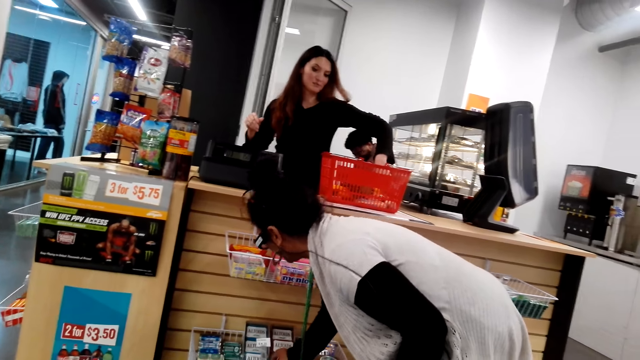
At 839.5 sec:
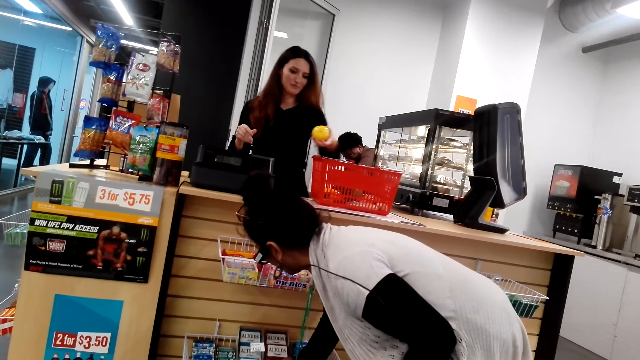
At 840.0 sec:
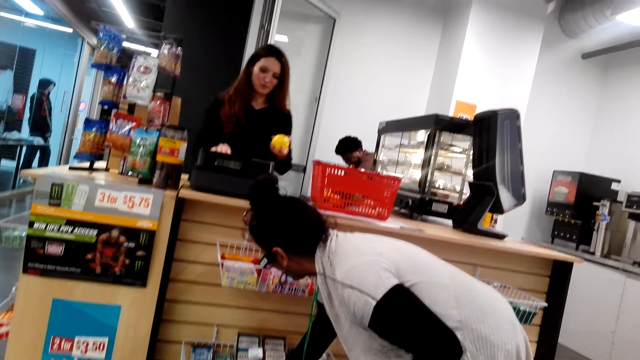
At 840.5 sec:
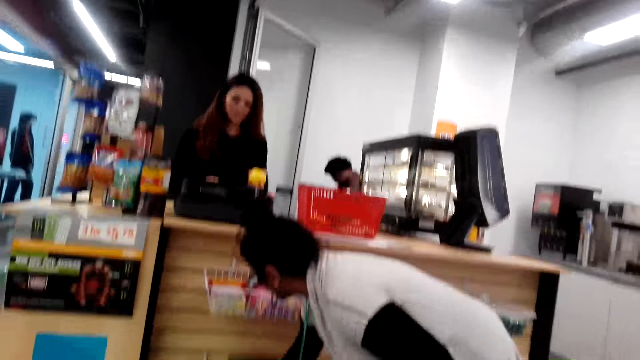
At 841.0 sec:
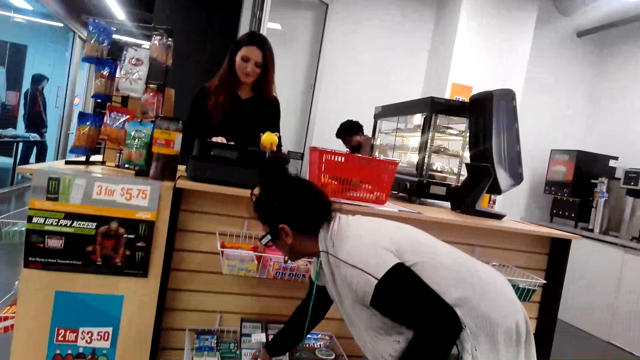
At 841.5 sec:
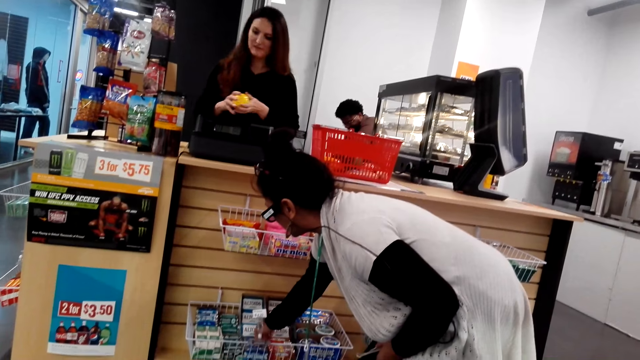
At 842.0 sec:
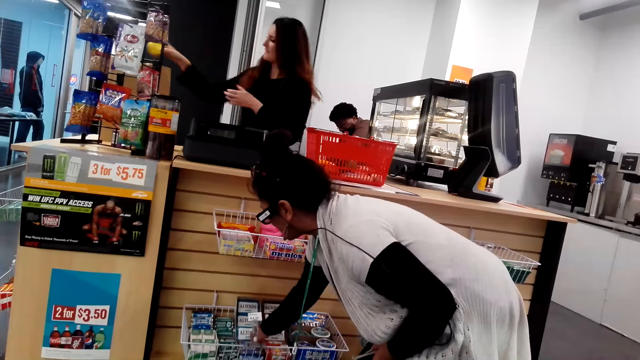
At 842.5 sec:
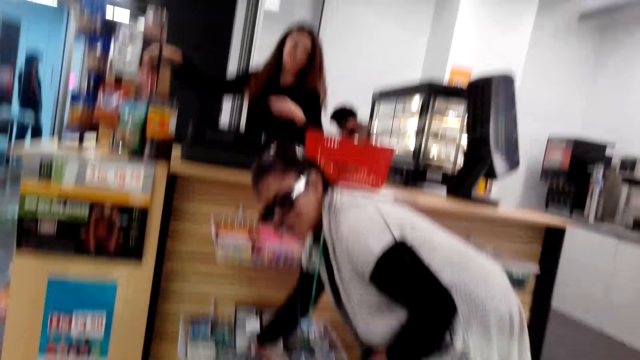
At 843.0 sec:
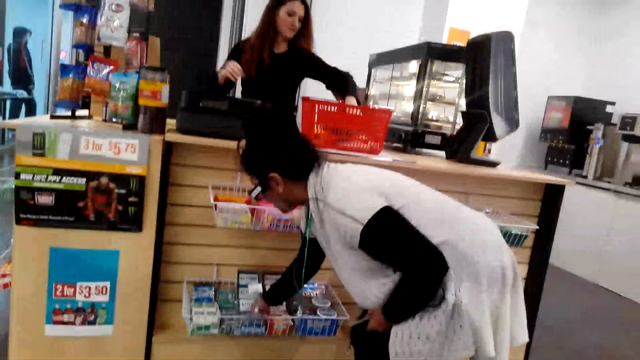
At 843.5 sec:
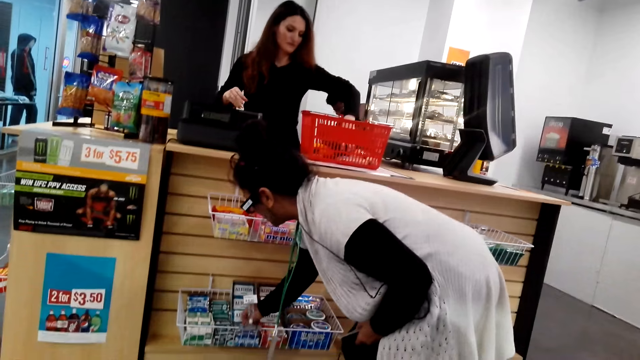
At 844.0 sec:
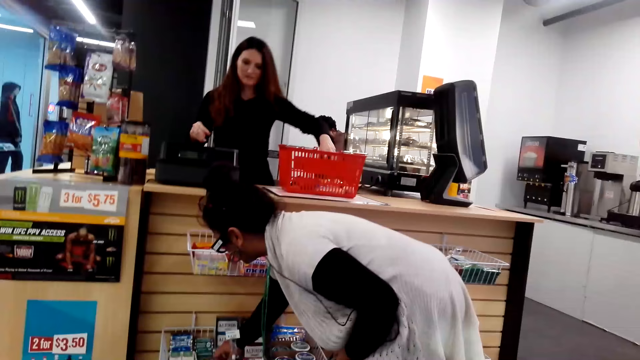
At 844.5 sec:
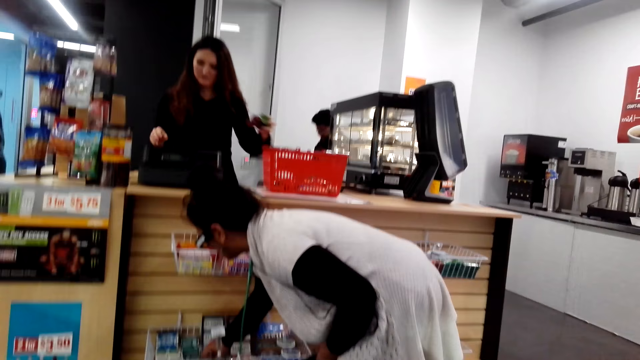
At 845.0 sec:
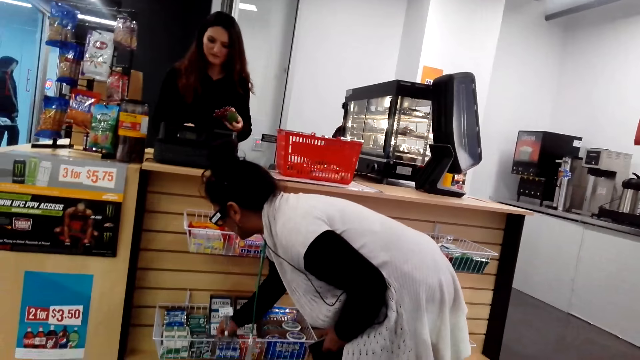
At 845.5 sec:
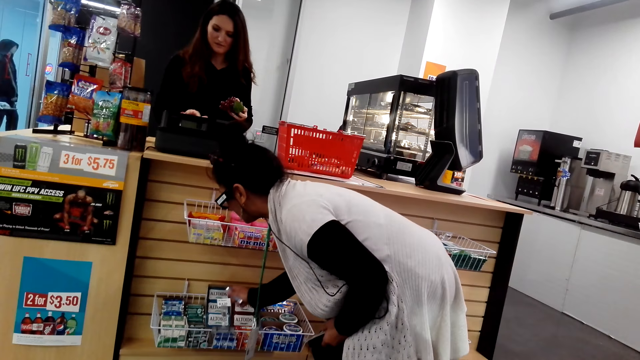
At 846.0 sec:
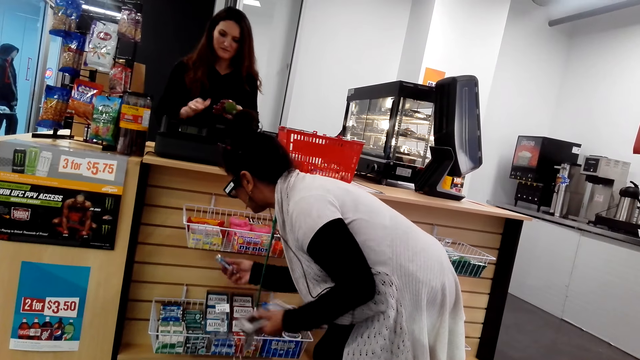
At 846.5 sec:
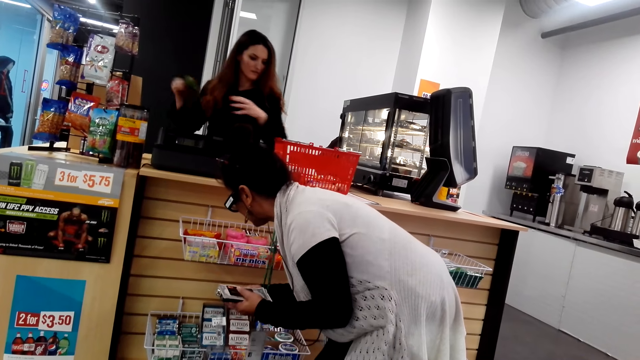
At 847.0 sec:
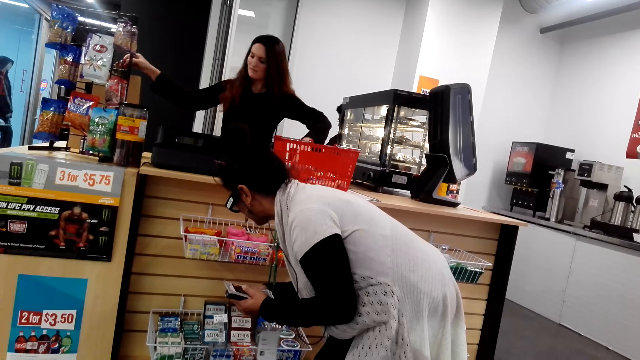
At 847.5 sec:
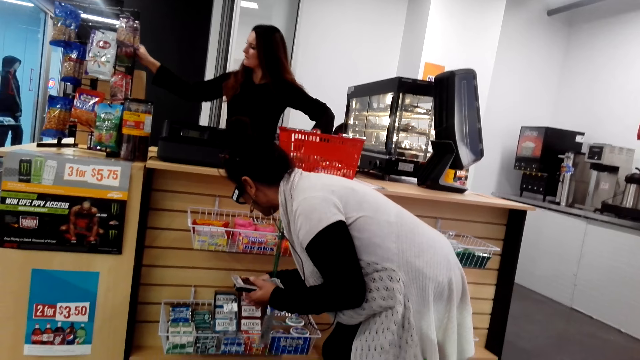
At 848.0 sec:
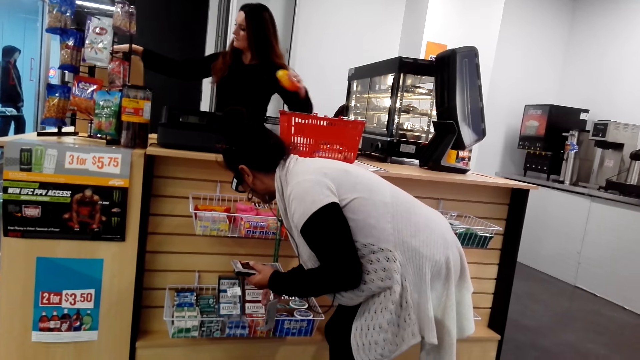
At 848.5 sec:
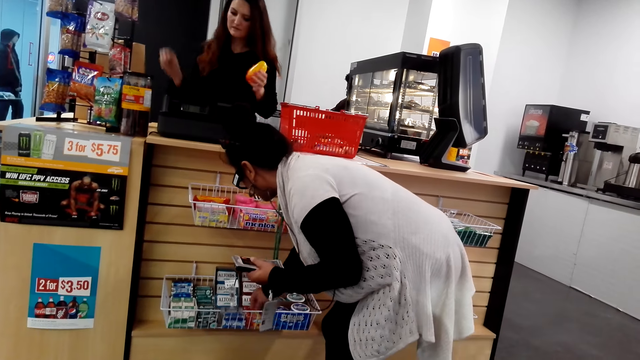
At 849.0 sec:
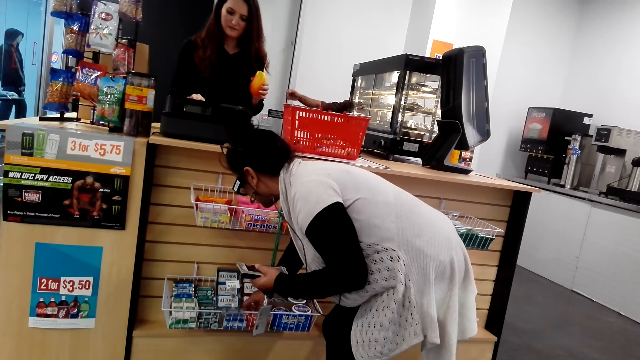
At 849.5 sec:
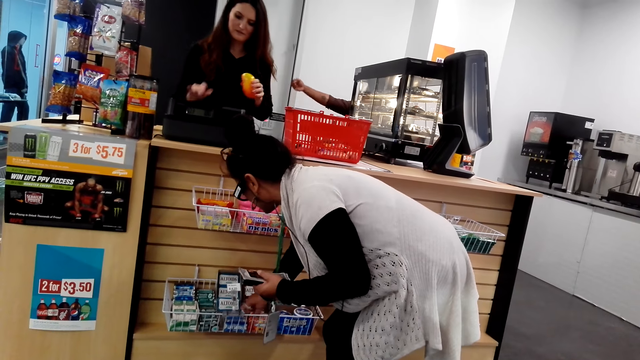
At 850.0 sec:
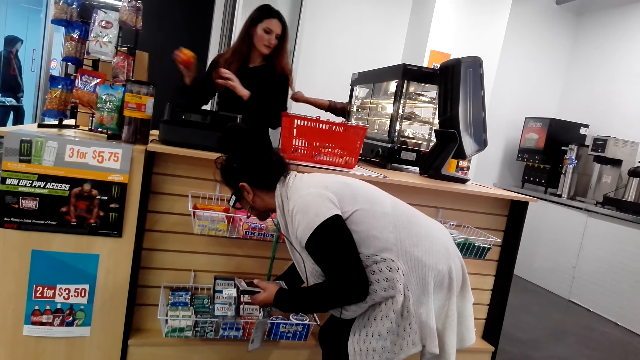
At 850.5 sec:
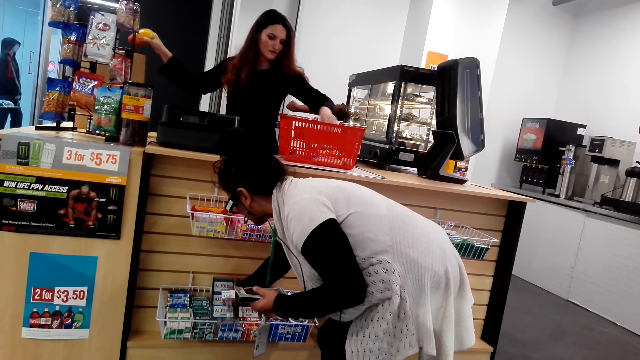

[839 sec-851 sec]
A lady picks the candy from the basket.

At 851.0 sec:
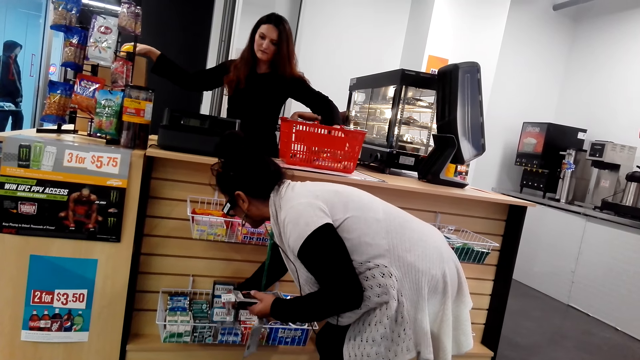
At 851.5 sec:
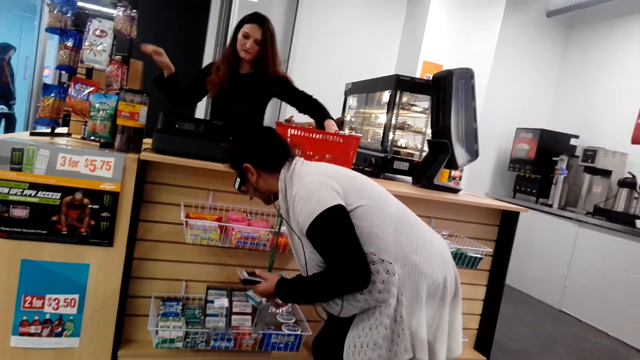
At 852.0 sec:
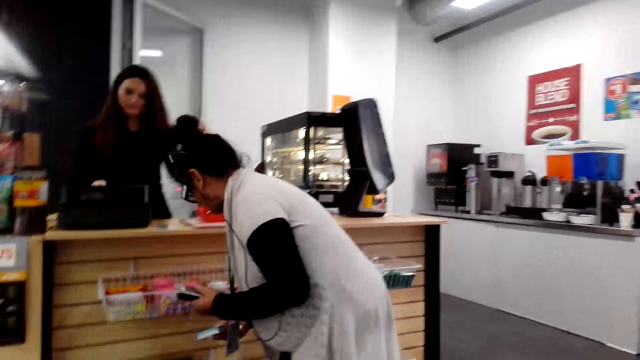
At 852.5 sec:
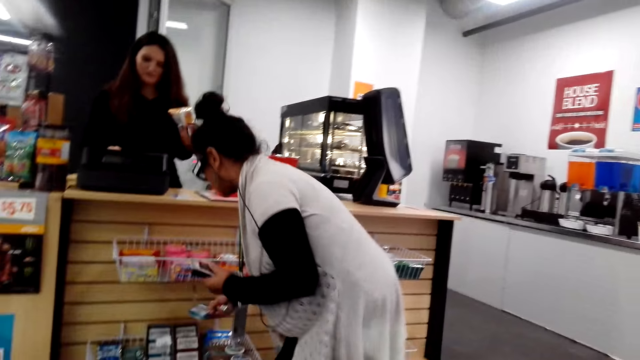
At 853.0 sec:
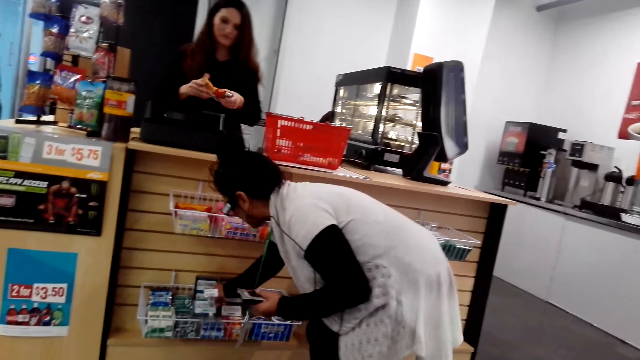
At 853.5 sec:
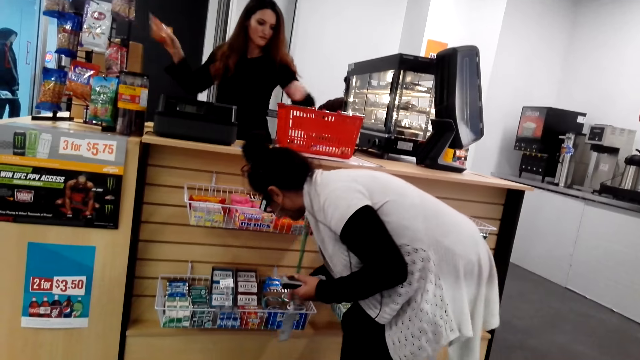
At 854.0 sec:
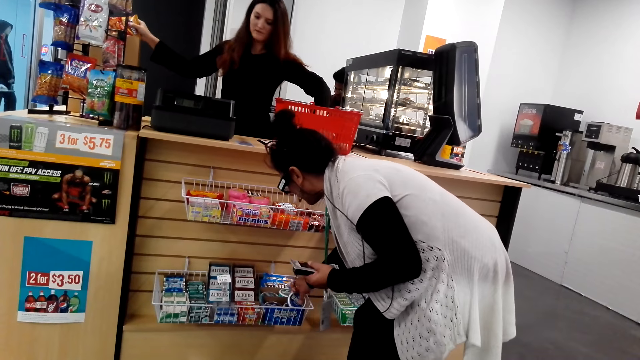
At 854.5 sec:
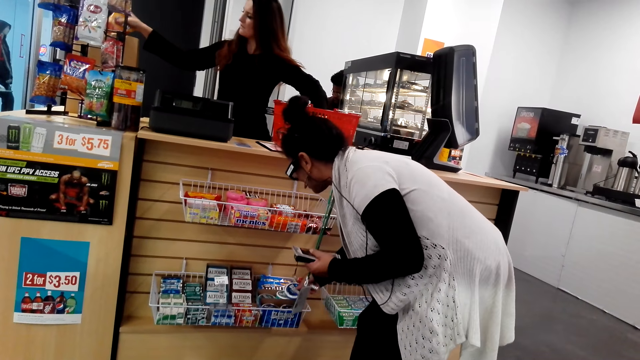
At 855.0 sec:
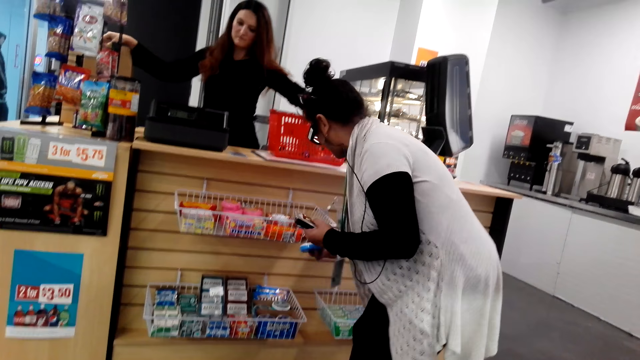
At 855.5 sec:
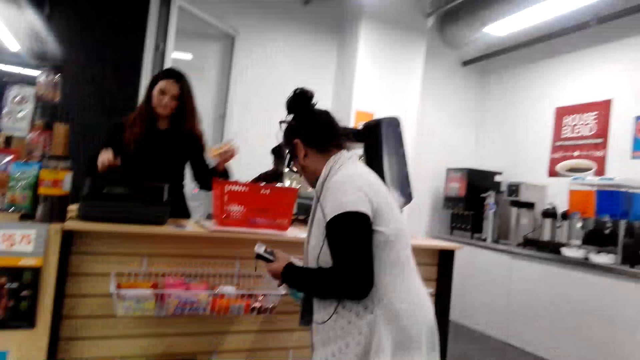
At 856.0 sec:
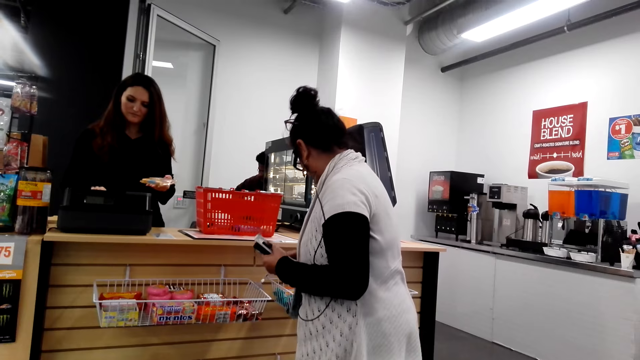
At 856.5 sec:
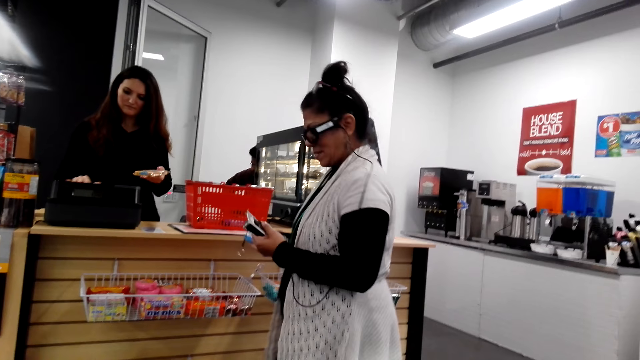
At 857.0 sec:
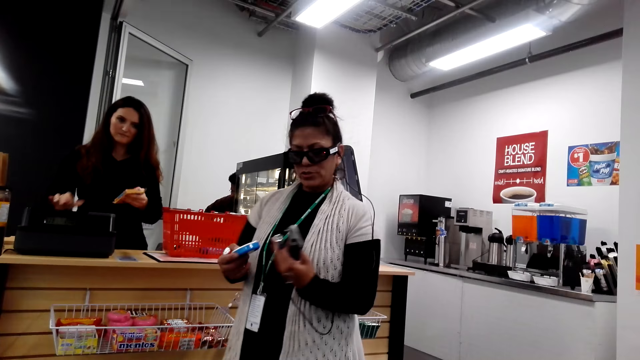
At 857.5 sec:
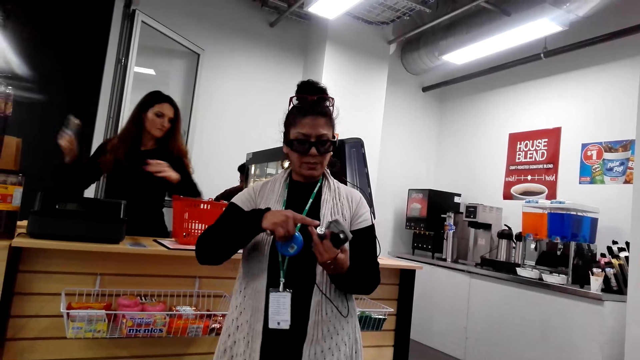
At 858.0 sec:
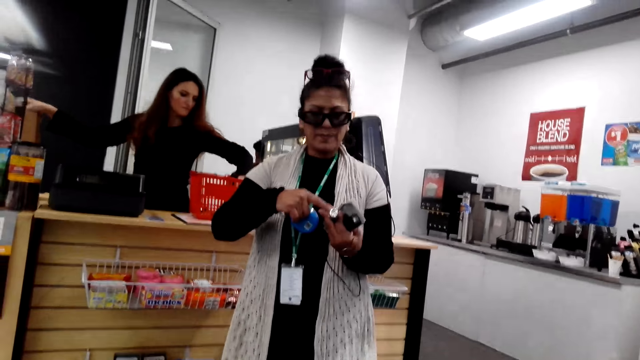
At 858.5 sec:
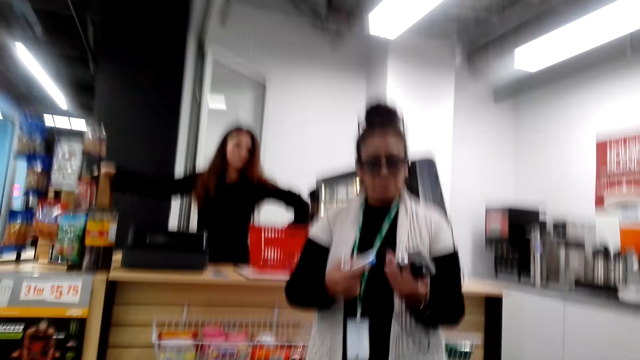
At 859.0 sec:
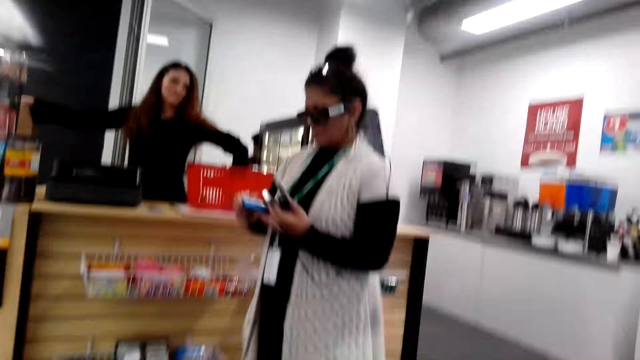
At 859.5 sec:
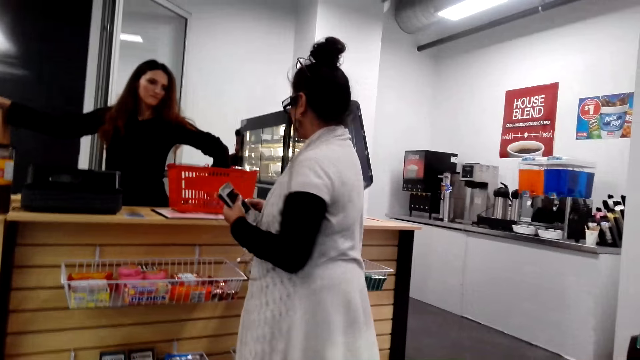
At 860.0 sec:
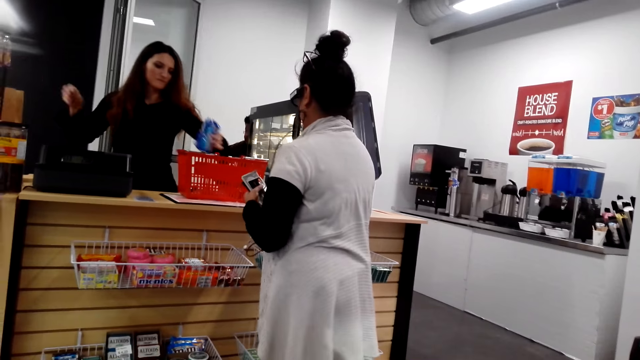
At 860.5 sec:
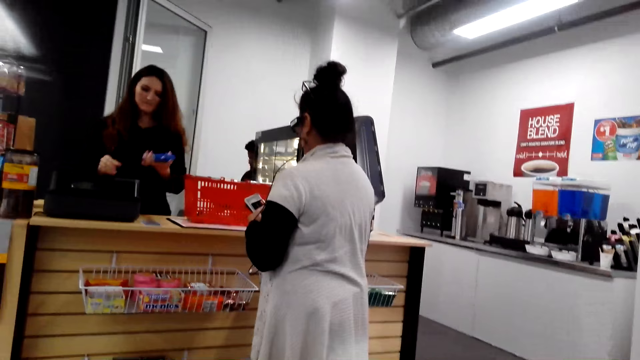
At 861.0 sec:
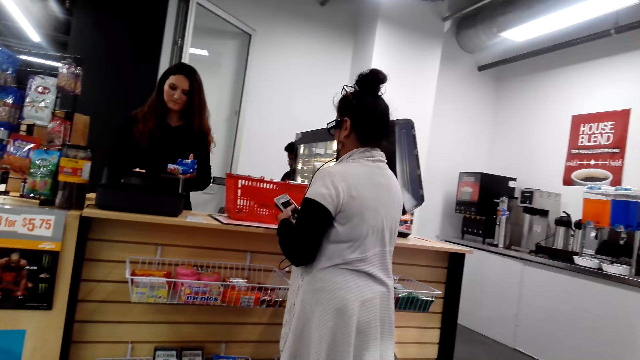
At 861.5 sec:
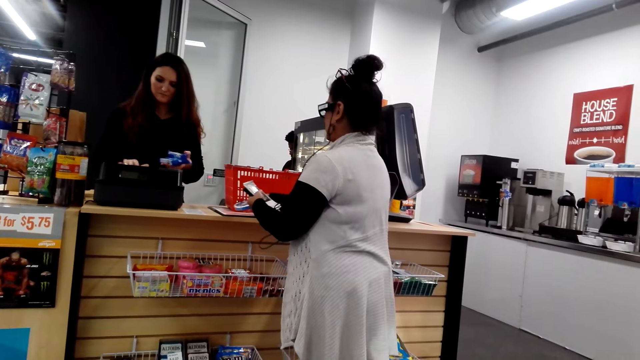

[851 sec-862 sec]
A lady points at an item on her hand.
